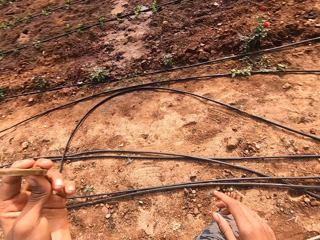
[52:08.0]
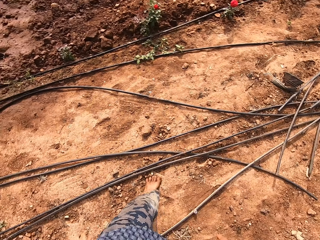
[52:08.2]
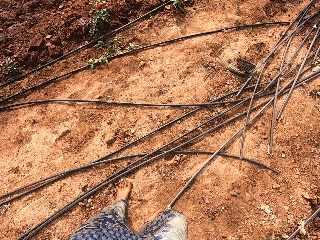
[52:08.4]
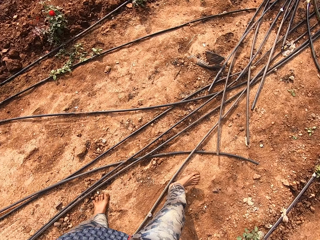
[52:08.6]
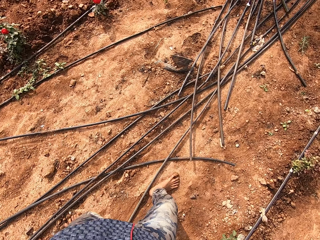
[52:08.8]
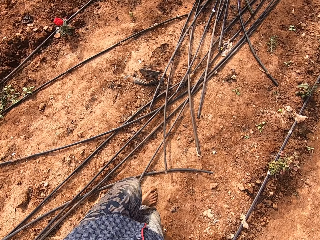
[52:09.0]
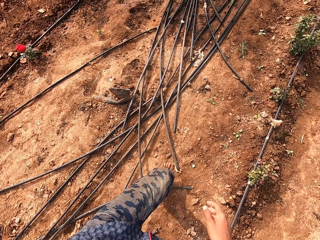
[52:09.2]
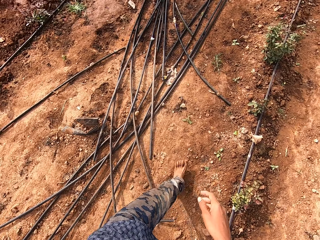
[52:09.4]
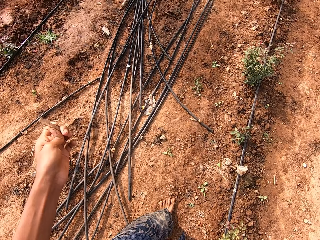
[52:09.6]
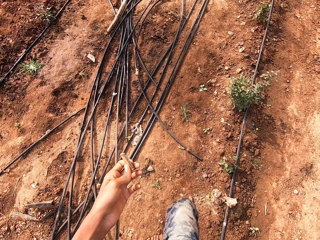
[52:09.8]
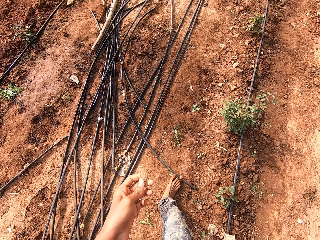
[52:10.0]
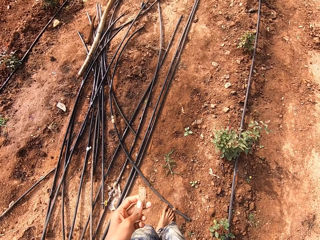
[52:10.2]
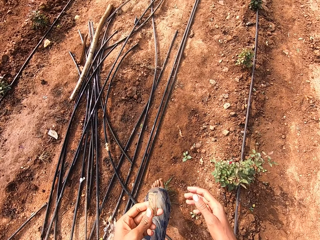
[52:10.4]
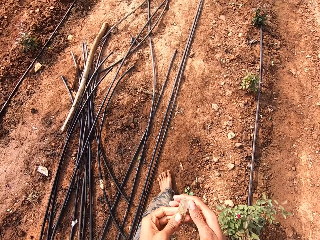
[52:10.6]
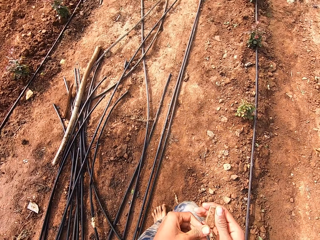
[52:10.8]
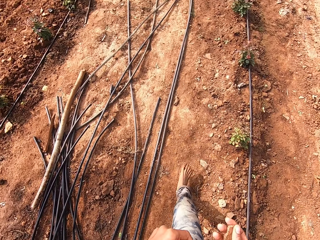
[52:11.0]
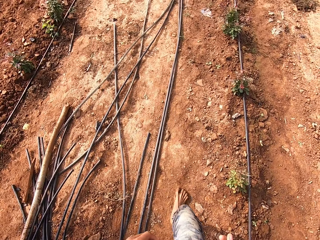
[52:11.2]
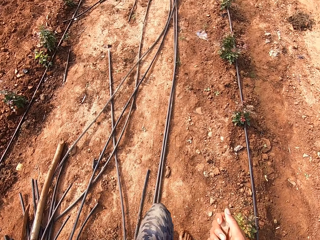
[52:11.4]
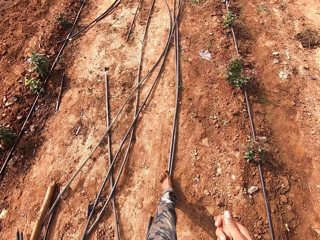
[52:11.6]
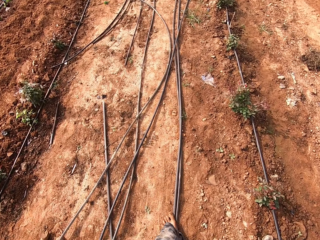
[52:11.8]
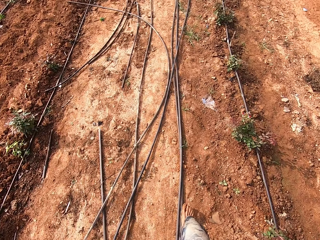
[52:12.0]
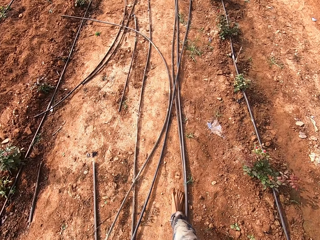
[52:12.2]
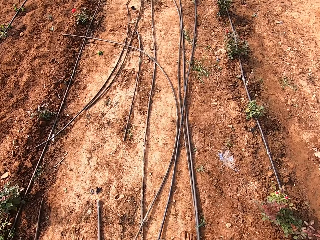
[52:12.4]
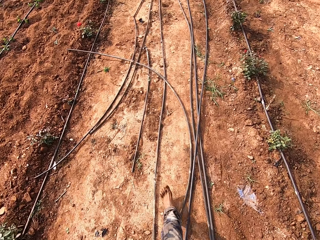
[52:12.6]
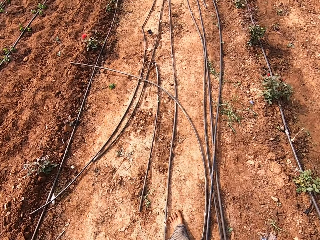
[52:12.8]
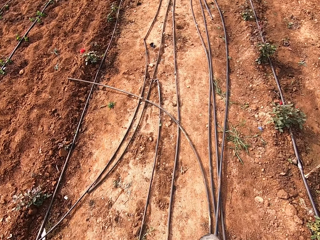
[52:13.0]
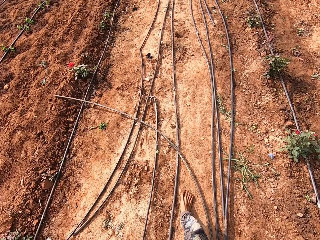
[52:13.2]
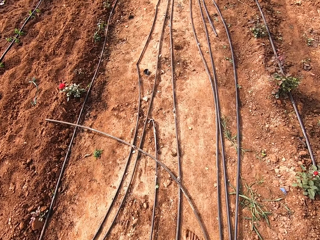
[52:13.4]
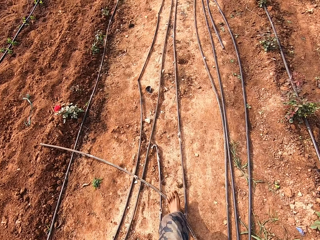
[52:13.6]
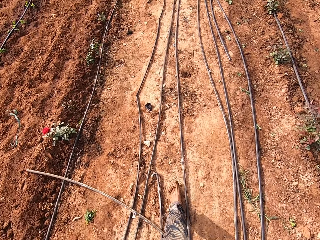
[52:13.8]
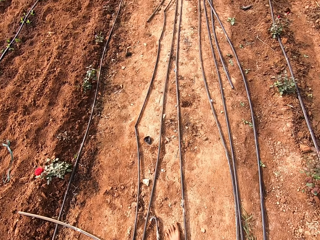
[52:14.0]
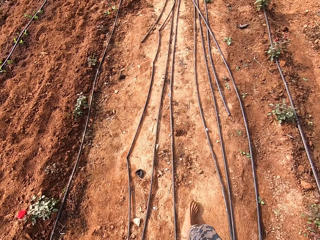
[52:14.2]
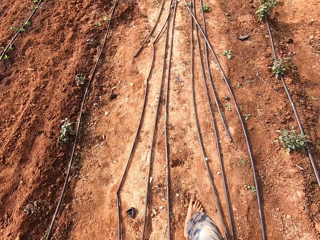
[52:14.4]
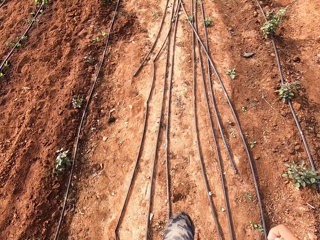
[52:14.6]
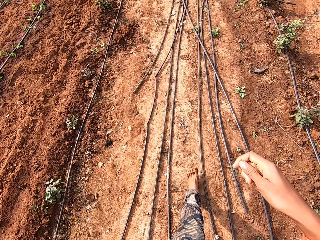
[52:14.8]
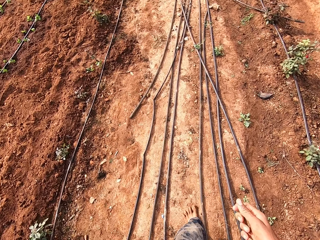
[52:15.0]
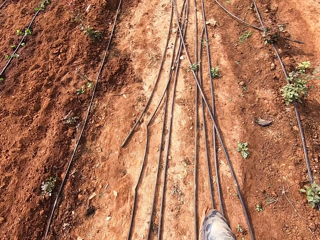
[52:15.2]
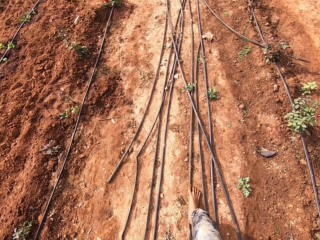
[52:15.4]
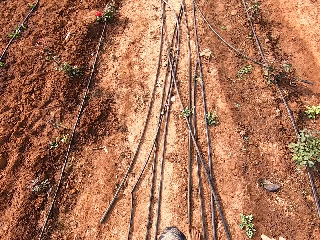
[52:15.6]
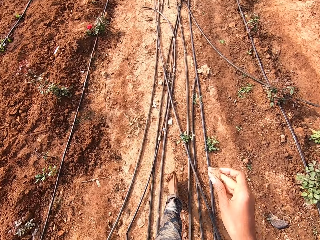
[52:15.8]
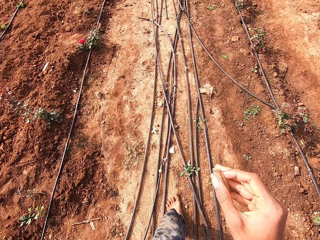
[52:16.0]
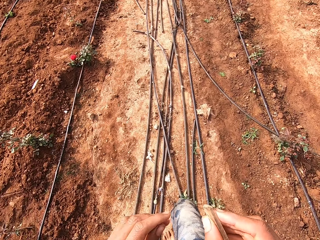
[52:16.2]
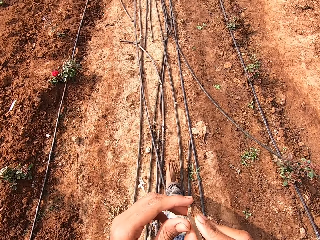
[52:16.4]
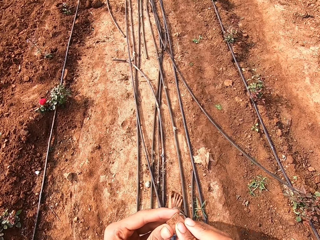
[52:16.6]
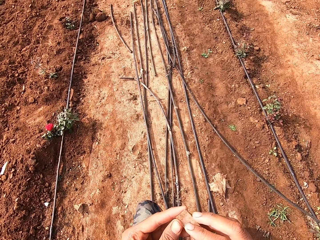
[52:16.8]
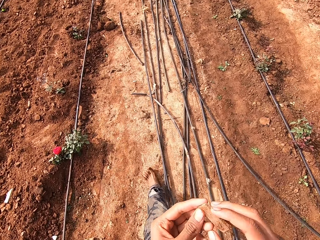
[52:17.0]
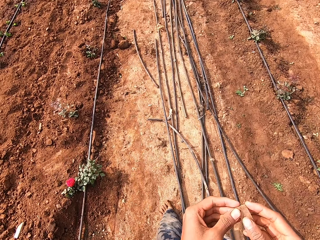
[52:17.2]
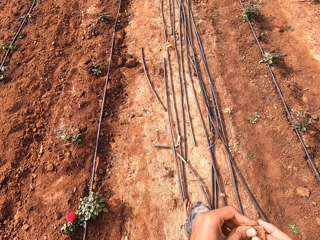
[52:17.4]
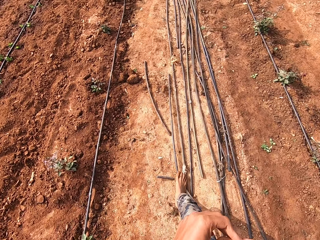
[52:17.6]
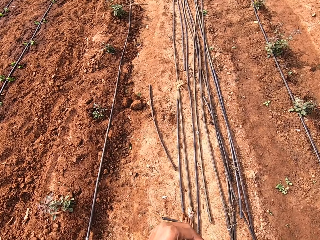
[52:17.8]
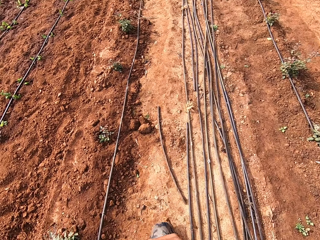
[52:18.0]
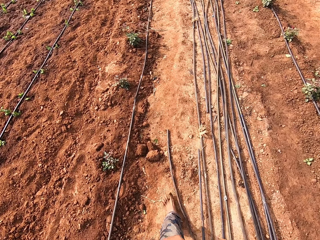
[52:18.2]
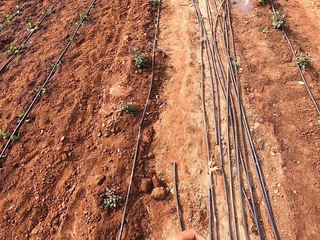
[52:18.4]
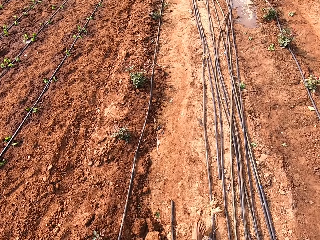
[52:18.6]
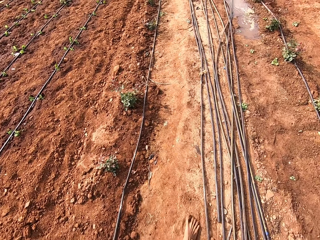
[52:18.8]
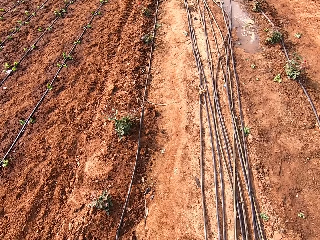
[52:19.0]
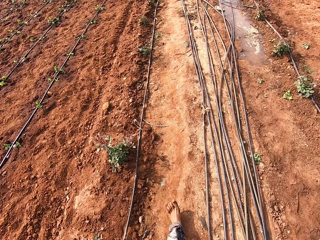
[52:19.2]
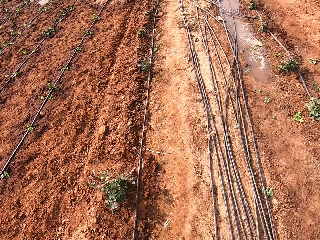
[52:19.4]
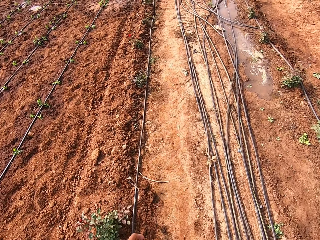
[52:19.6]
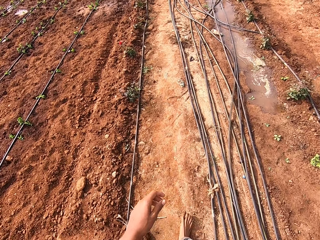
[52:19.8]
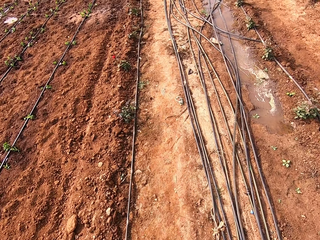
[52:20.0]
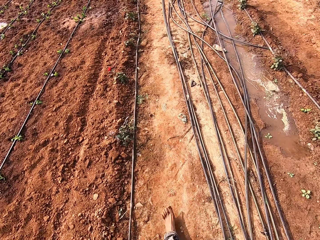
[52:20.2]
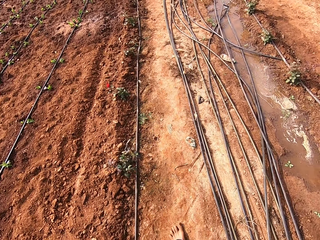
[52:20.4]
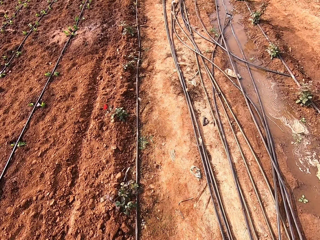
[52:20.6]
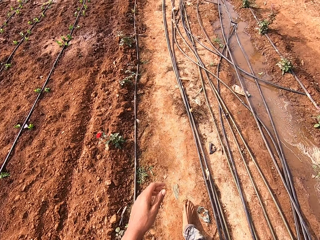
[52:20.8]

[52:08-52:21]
The camera wearer touches the plastic or piece of glass with the right finger. He steps ahead. He looks at the plastic on the left hand. He passes the piece of glass from his left hand to his right hand. He holds the plastic with both hands. He steps ahead. He looks at the ground. He lifts the right hand. He lifts the plastic with the right hand. He holds the plastic with both hands. He steps ahead. He looks at the ground.

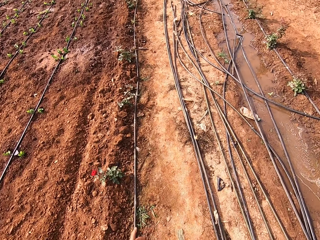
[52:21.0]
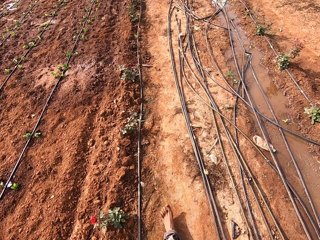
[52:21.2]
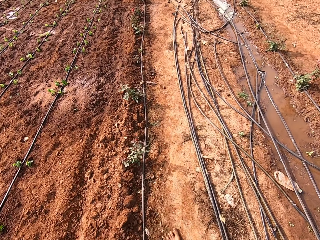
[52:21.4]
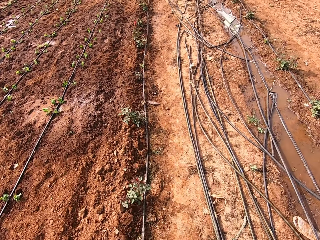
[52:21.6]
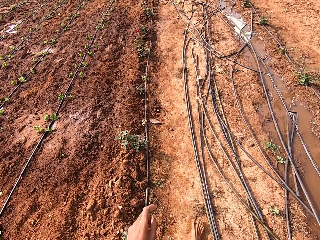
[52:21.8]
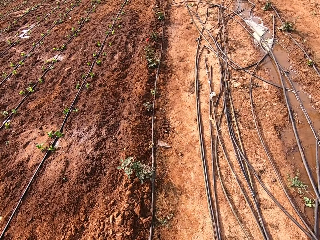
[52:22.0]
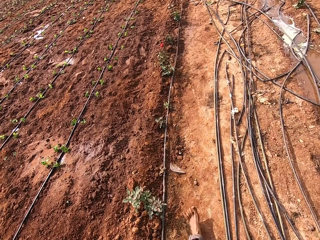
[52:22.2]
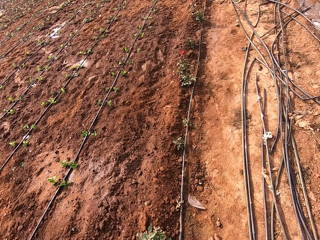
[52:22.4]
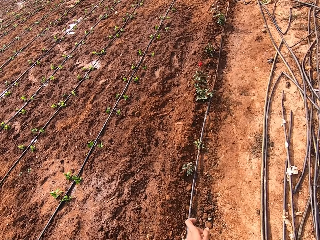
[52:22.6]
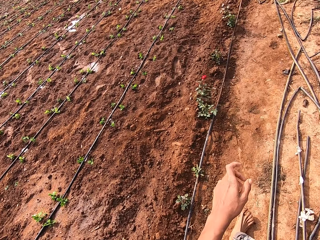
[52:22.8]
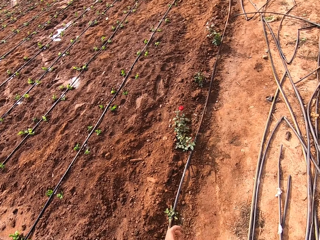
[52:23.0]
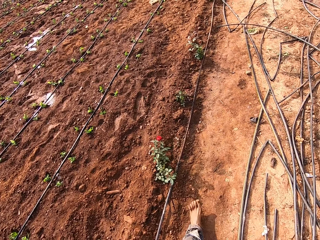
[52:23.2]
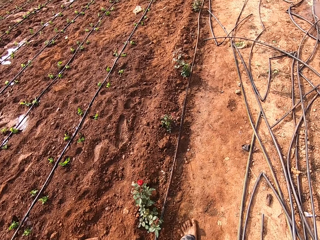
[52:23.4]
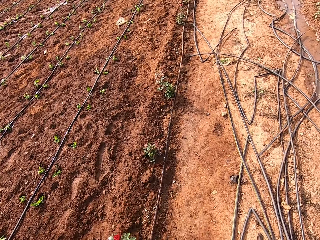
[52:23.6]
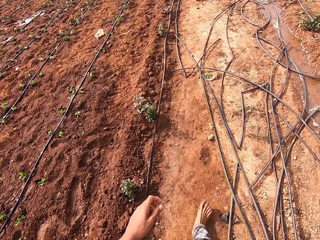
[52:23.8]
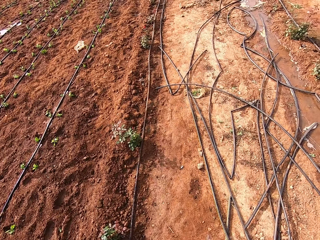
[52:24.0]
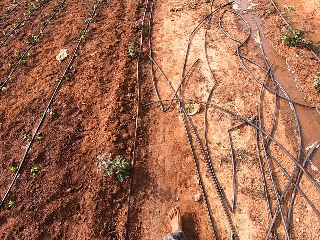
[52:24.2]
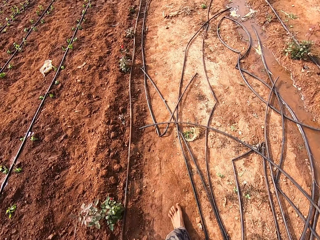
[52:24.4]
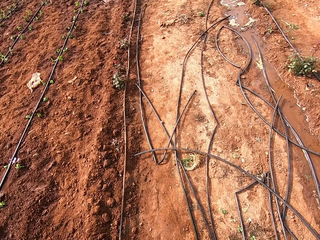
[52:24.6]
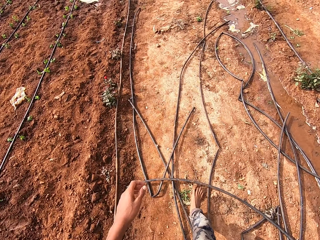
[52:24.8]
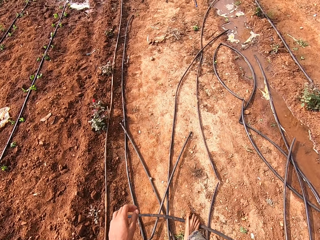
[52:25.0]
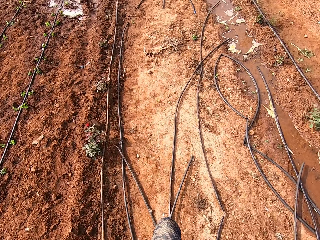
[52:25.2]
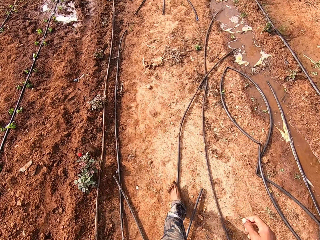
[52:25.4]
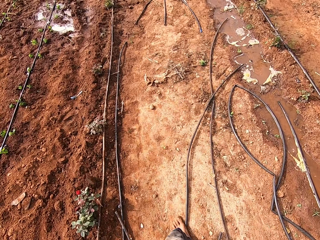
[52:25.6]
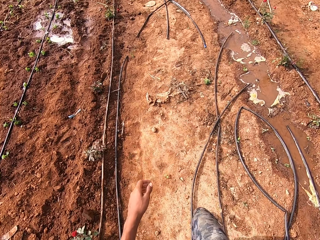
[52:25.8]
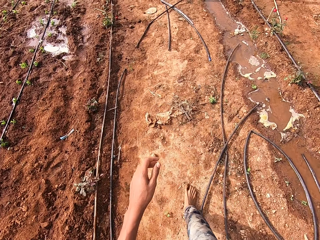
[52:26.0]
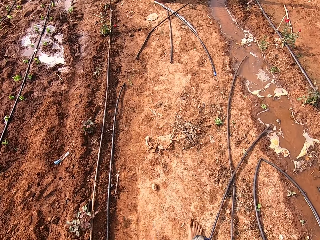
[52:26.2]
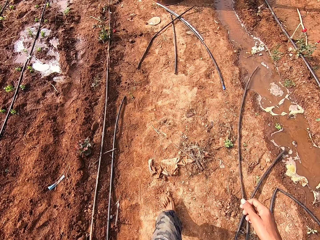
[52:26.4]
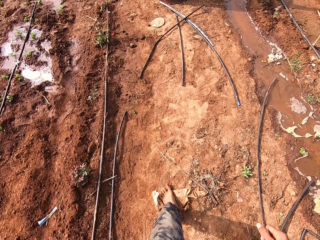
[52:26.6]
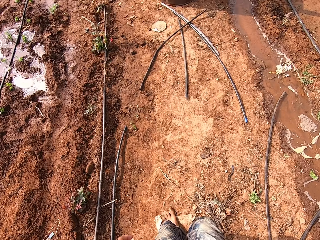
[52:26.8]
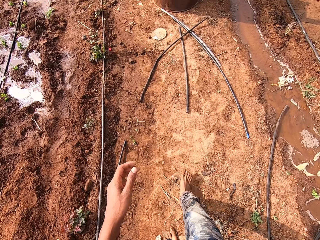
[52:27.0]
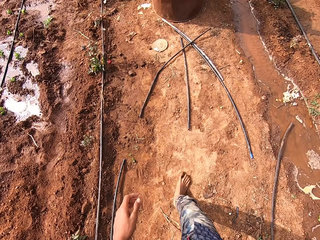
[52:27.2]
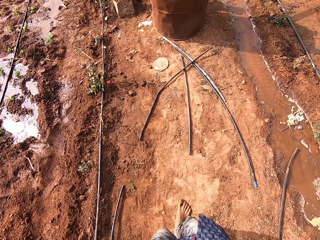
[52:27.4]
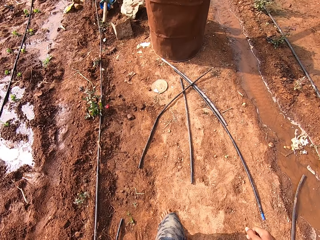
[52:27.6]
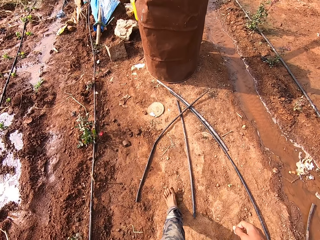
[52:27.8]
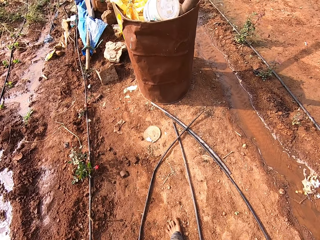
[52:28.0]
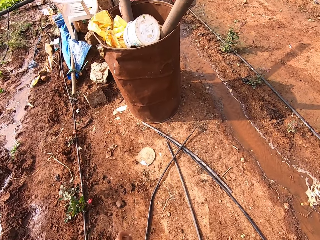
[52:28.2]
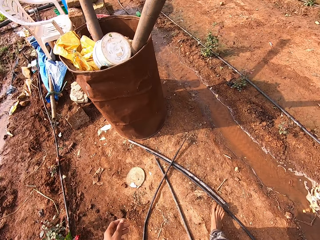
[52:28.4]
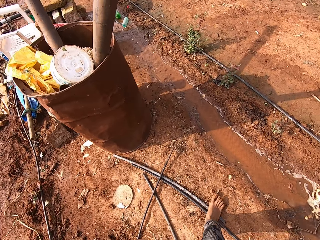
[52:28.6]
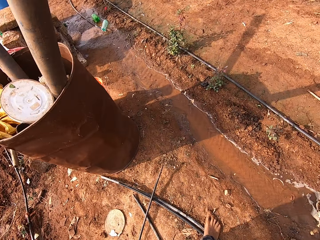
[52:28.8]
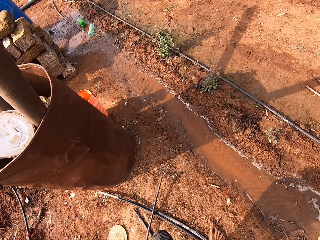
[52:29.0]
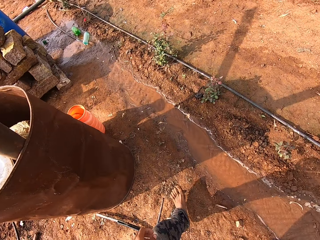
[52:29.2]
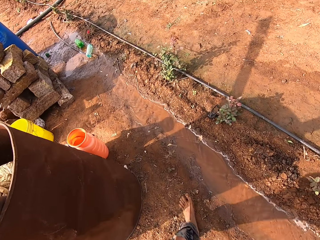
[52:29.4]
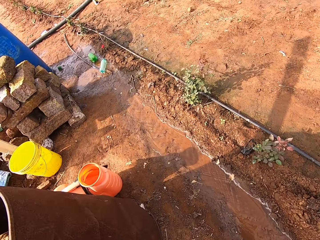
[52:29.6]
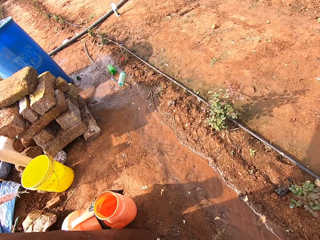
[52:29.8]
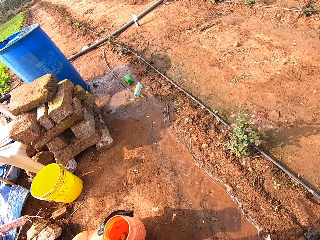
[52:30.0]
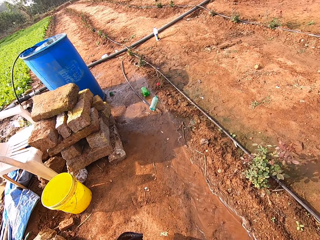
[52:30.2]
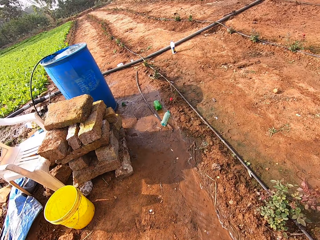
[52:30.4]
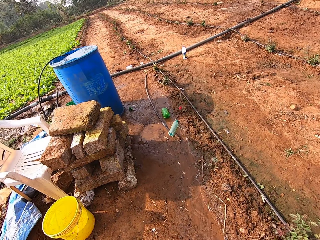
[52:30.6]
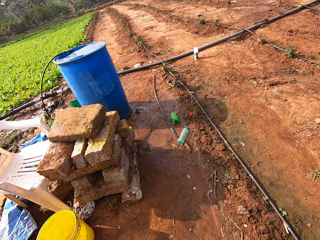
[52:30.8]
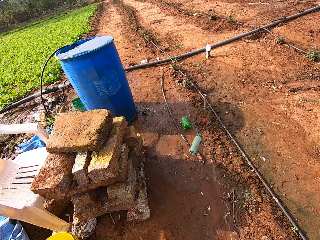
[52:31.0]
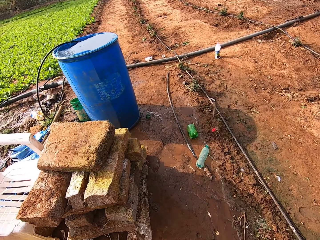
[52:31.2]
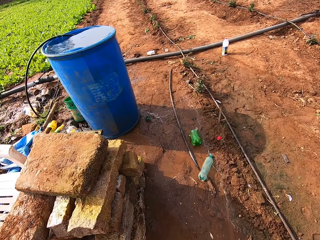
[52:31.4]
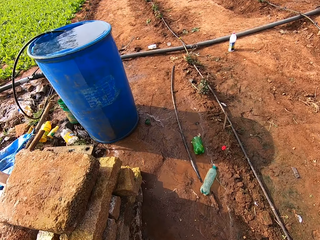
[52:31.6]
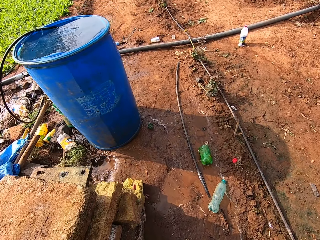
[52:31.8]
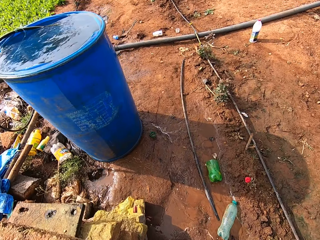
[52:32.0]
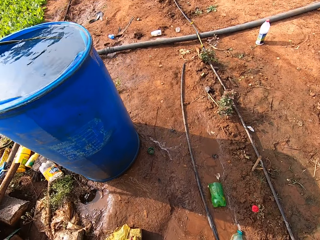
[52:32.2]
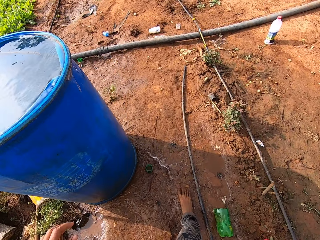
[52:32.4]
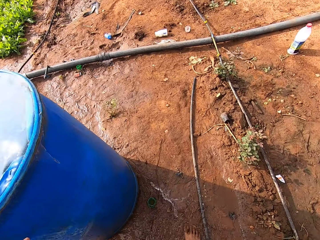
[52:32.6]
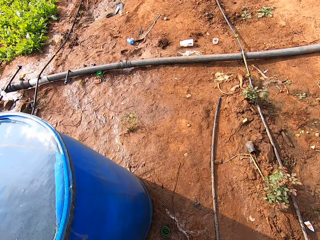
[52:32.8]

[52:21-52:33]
The camera wearer swings the left hand. They step ahead. They swing the left hand. They look at the ground. They step ahead. They look at the ground. They step ahead. They walk past the water drums. They look at the block of stones.
